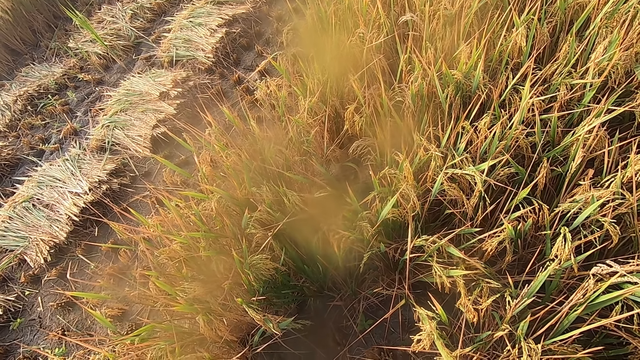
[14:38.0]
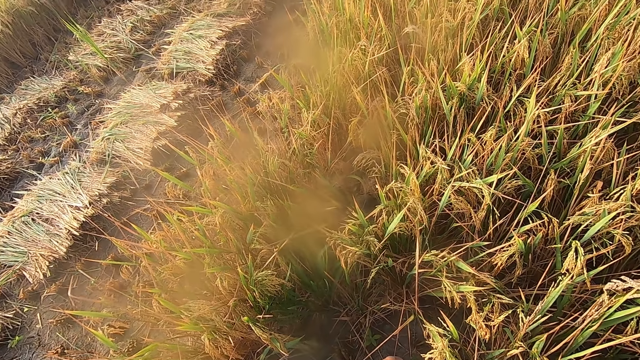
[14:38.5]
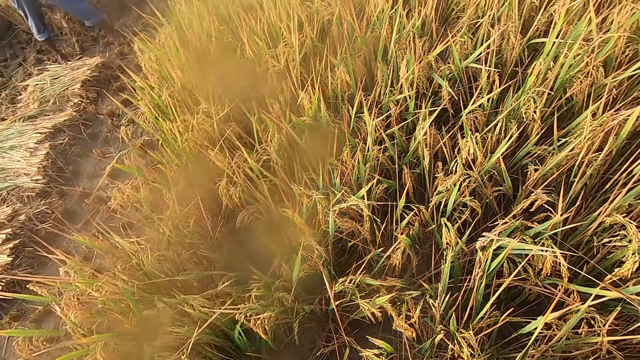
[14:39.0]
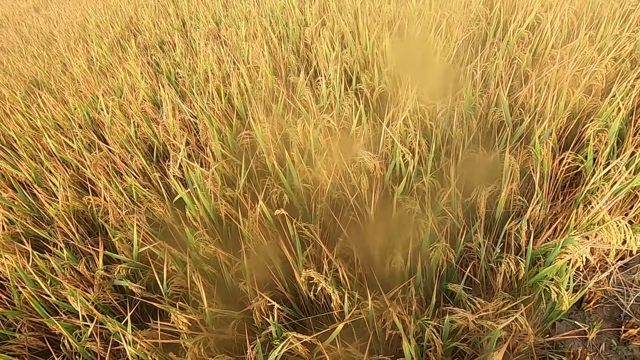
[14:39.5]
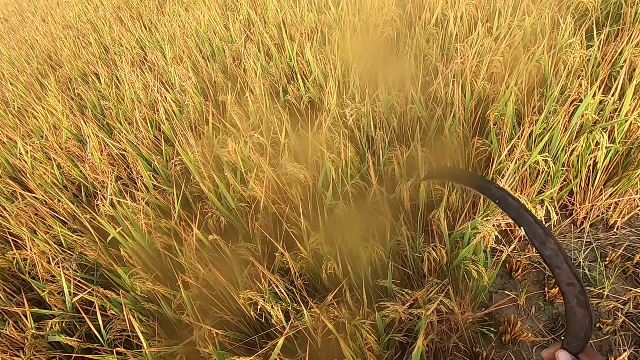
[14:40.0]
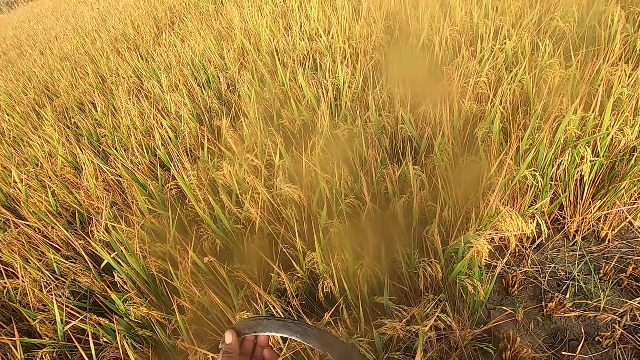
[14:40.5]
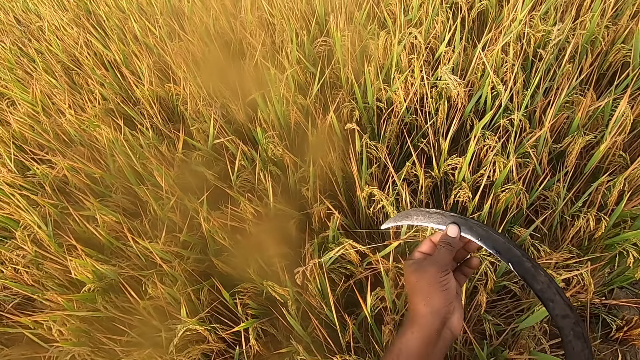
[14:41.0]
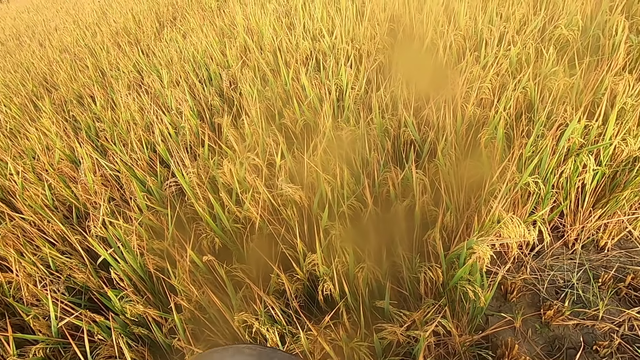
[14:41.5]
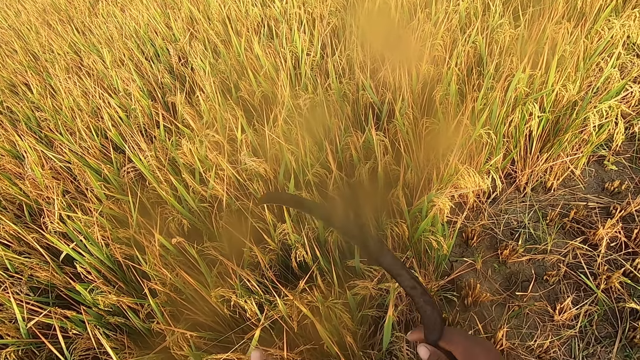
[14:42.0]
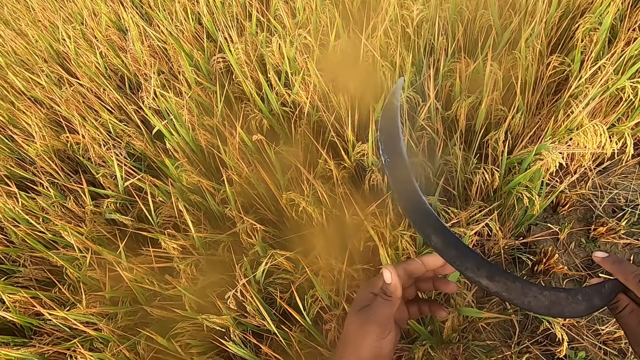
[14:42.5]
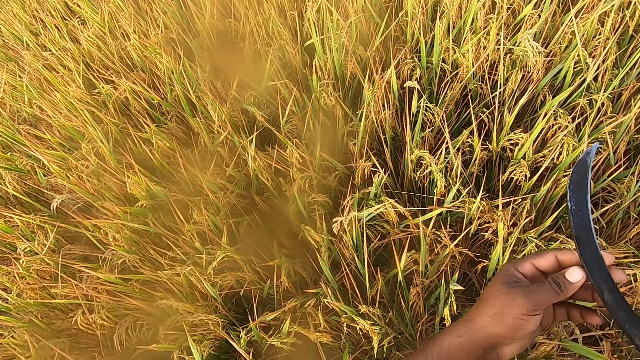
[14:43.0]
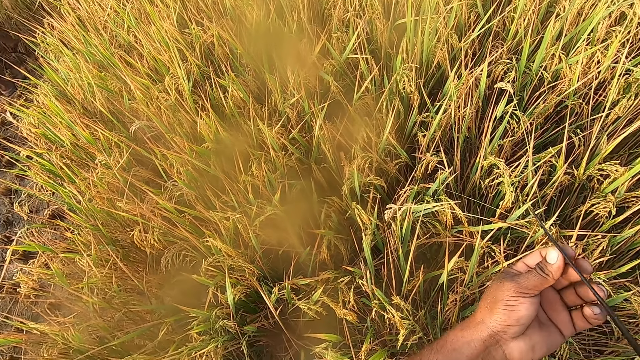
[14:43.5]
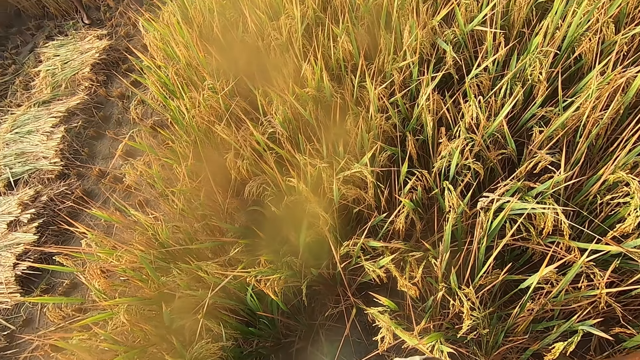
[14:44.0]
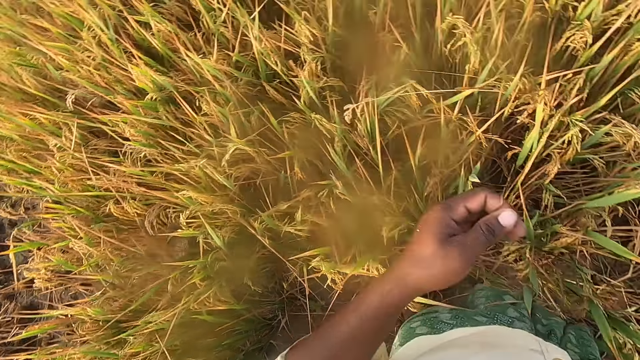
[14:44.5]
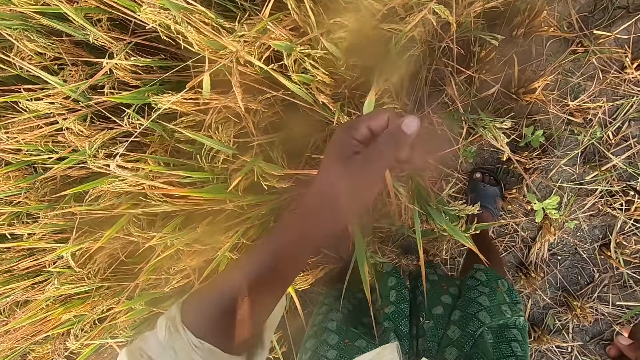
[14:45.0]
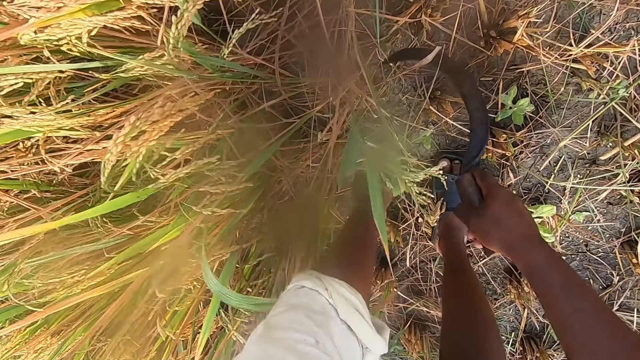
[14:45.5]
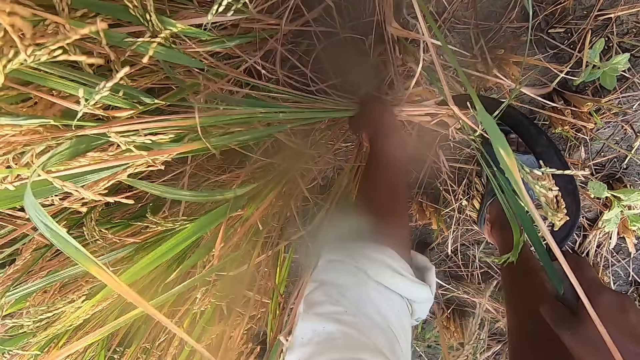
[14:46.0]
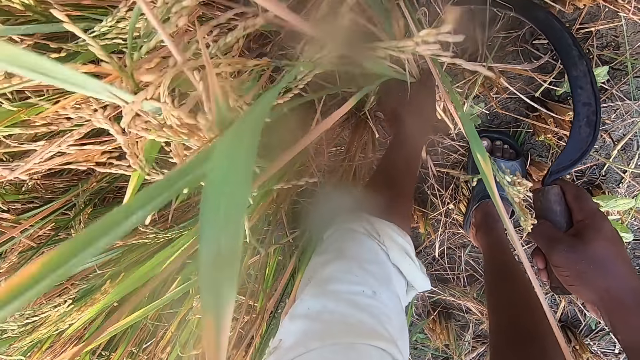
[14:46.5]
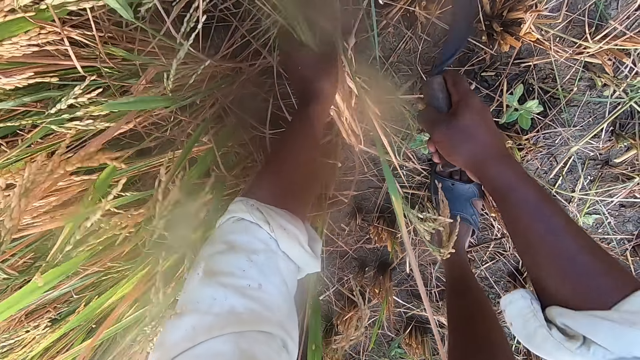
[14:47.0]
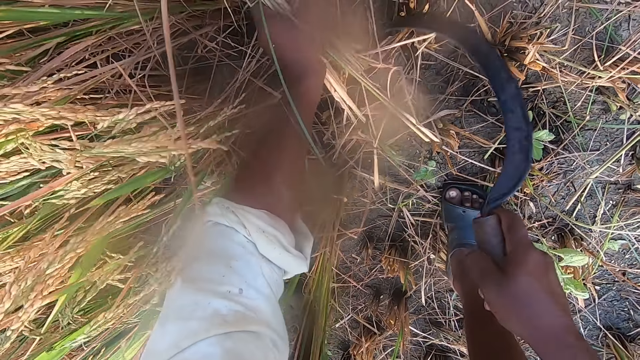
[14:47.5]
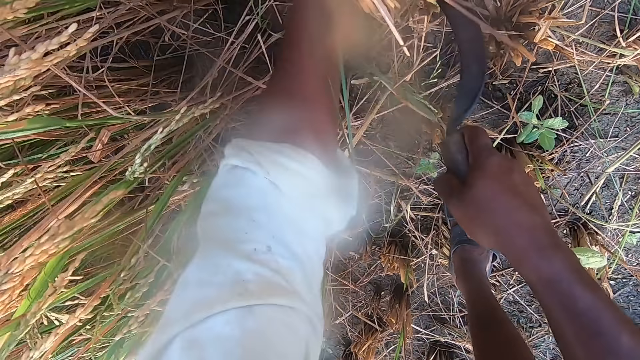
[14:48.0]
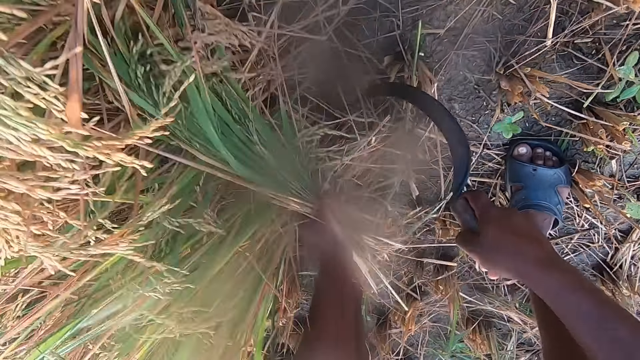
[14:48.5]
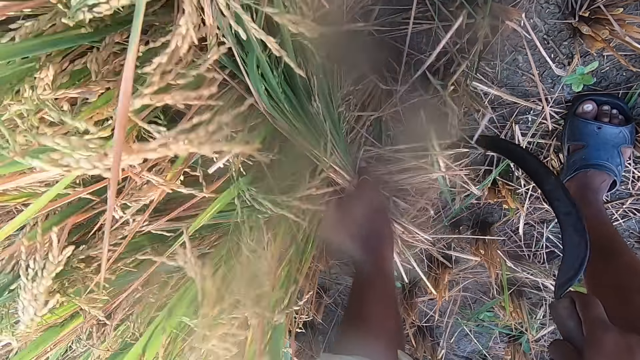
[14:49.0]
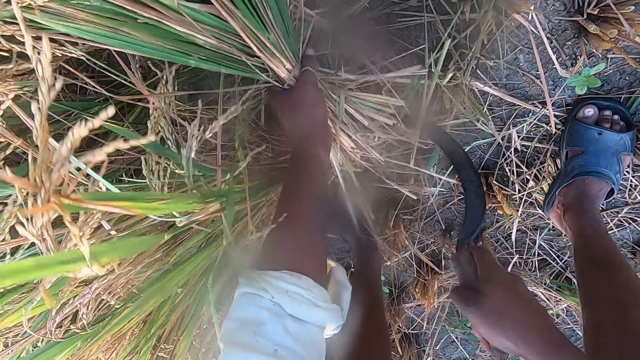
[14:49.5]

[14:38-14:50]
The camera wearer touches the sickle with his left hand. He looks at the sickle. He cuts straw from the ground with the hand sickle.

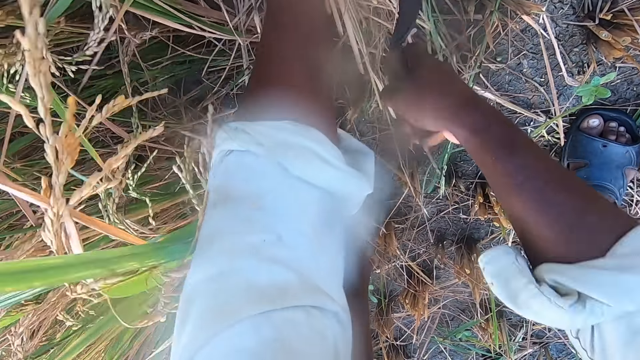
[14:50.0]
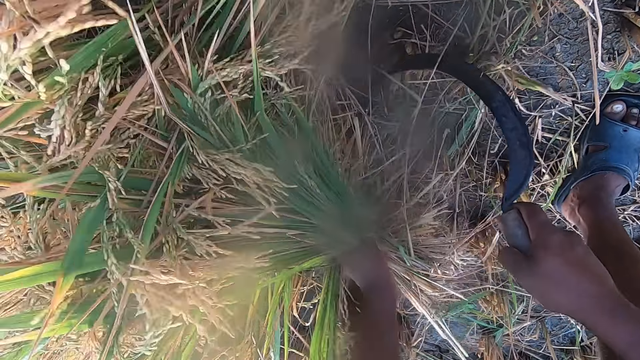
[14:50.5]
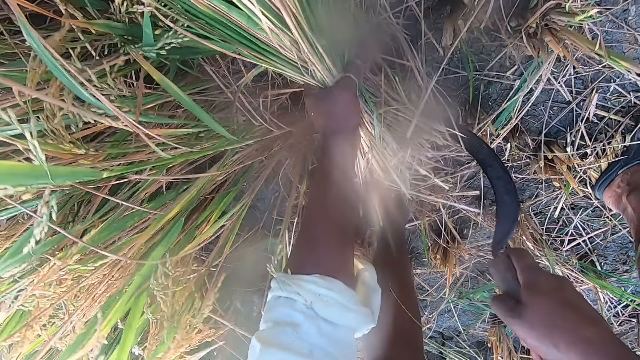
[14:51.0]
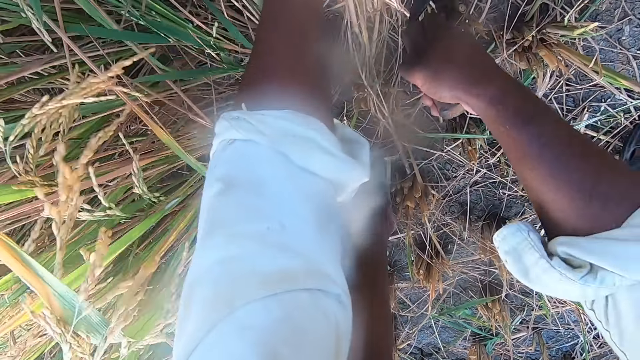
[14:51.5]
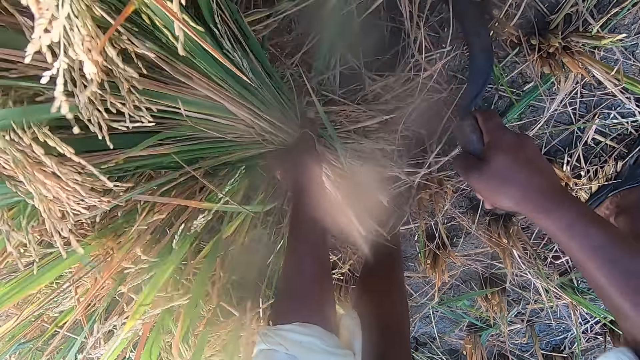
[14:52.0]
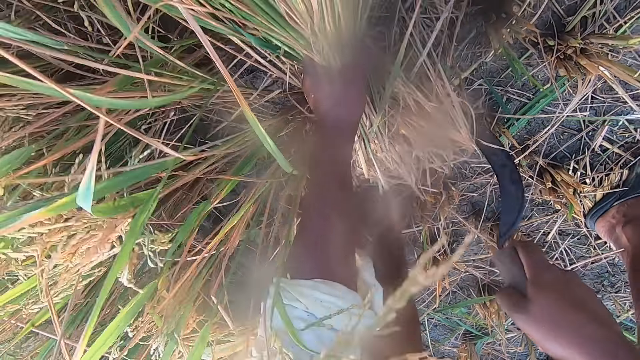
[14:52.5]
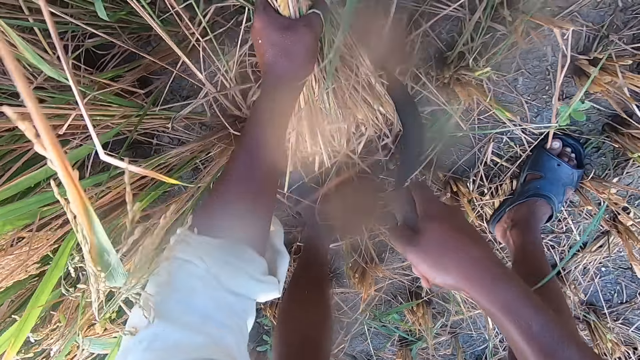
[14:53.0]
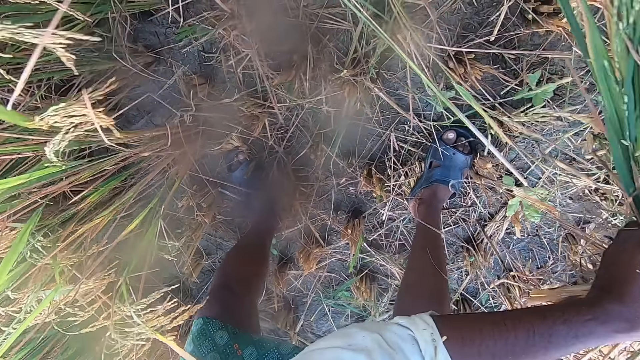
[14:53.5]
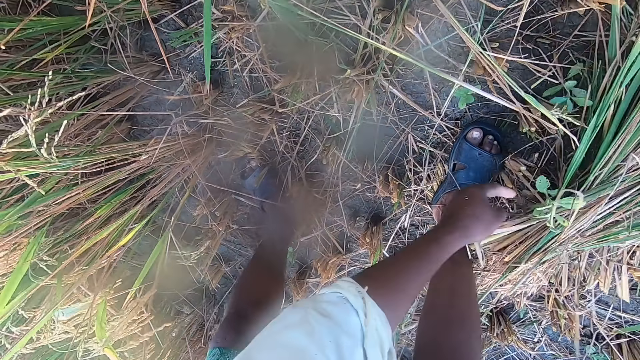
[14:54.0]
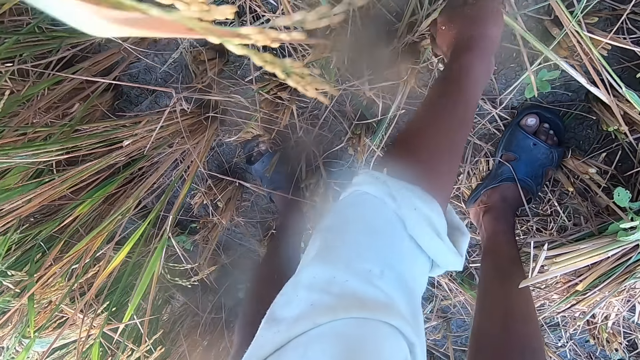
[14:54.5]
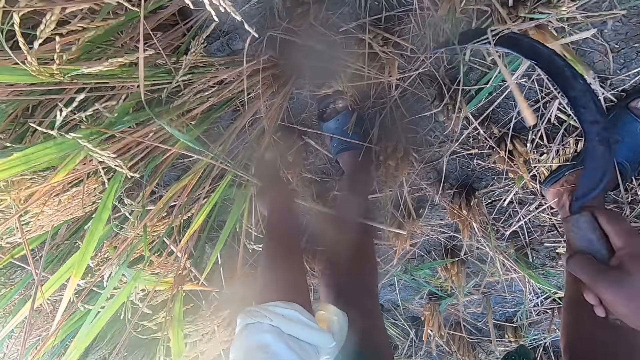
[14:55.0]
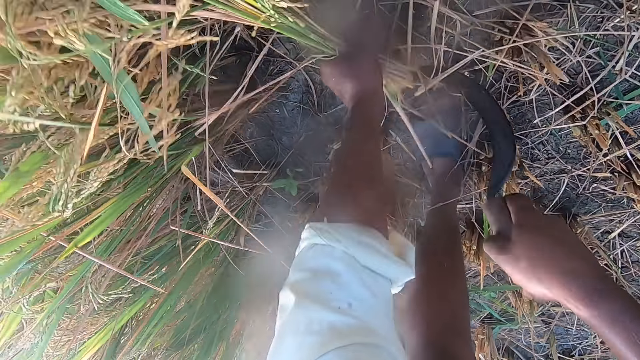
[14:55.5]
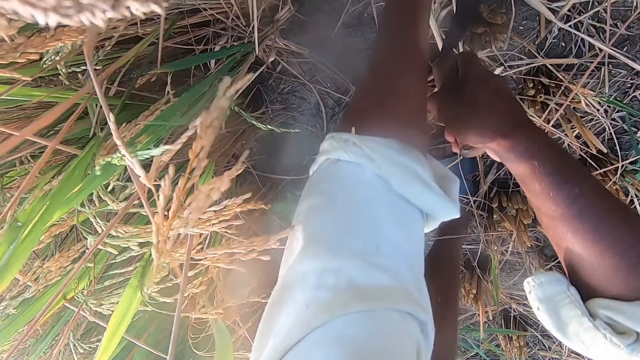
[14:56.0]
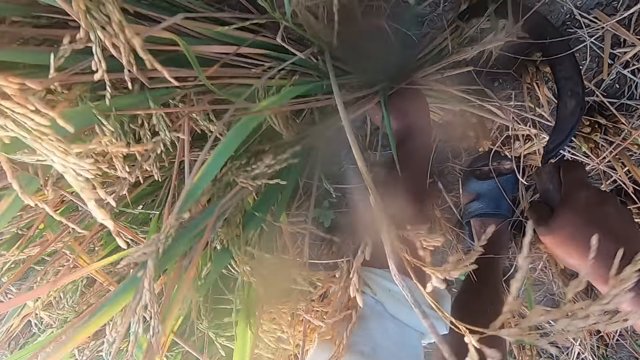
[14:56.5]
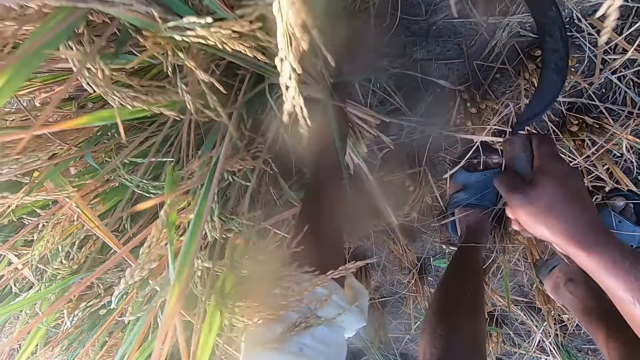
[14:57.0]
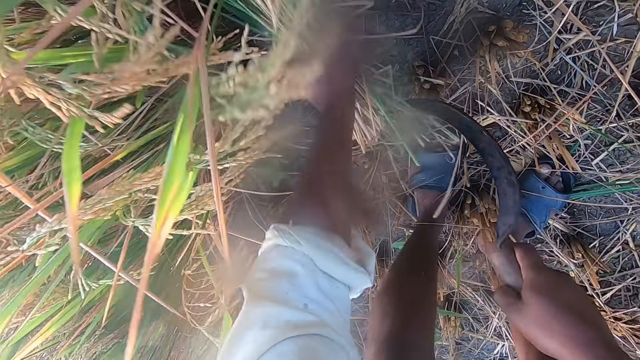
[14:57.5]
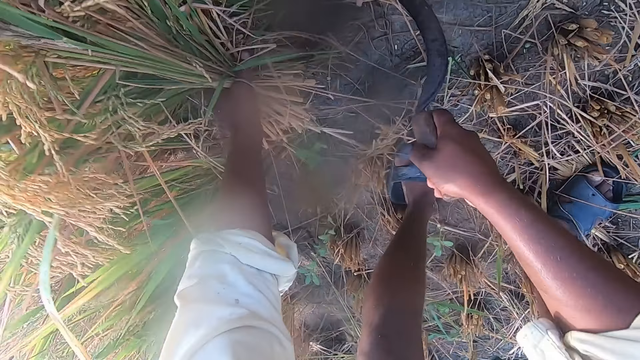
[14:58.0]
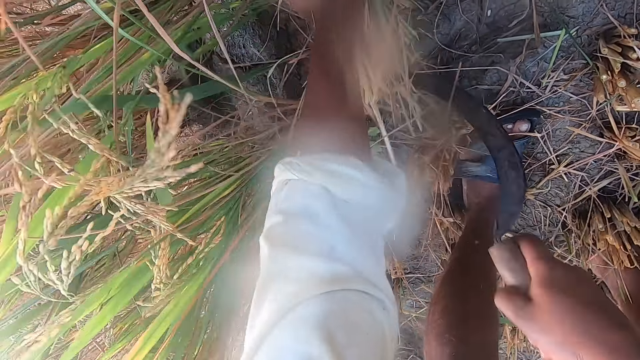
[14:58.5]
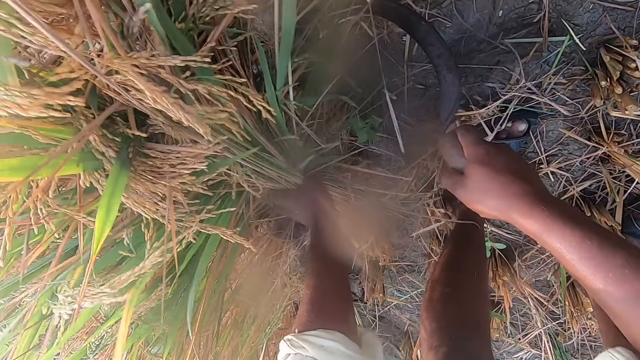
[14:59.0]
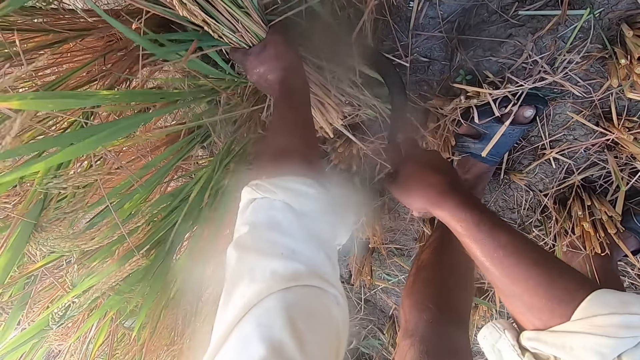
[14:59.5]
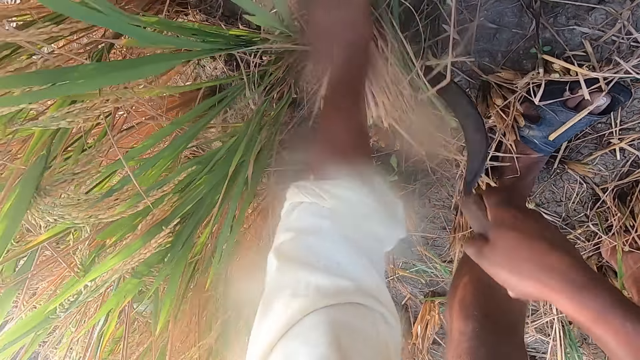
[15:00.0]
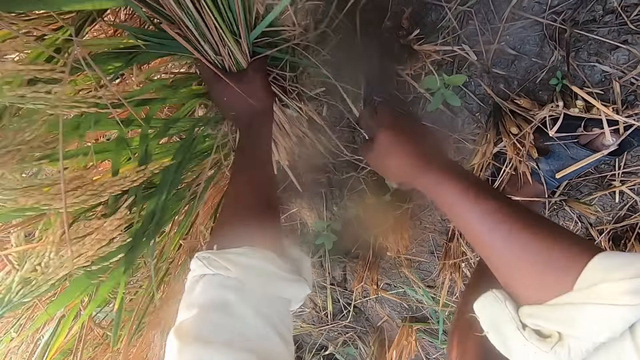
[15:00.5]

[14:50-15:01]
The camera wearer drops the stack of straw on the ground. They cut straw from the ground with the hand sickle.
